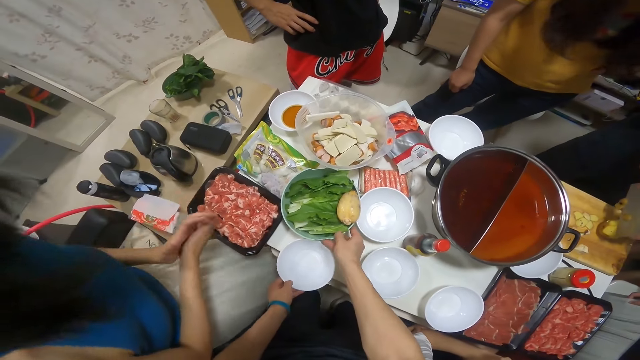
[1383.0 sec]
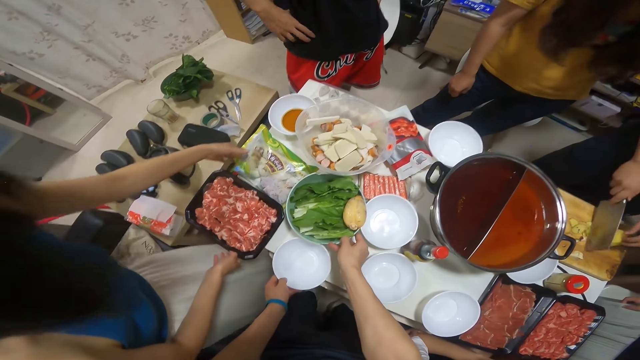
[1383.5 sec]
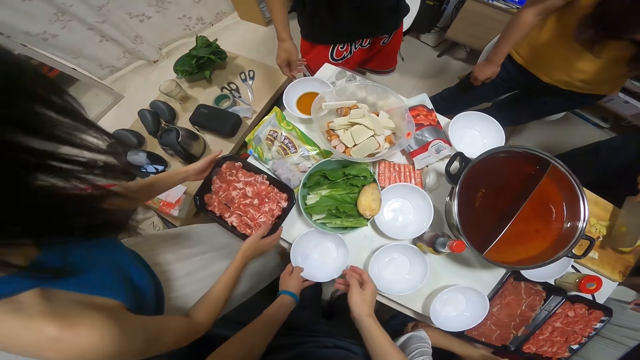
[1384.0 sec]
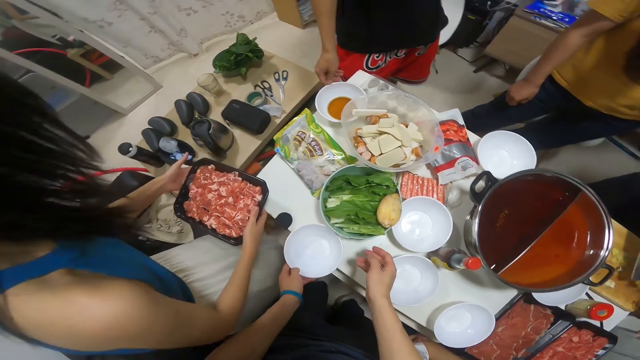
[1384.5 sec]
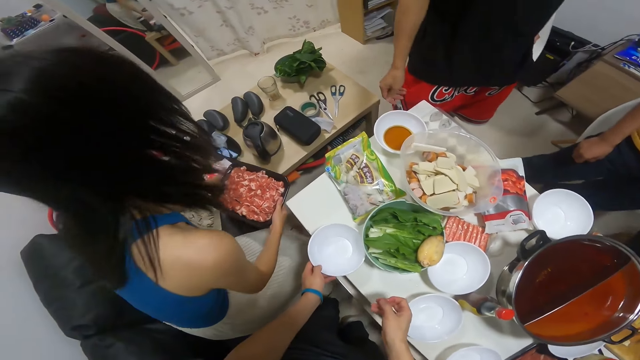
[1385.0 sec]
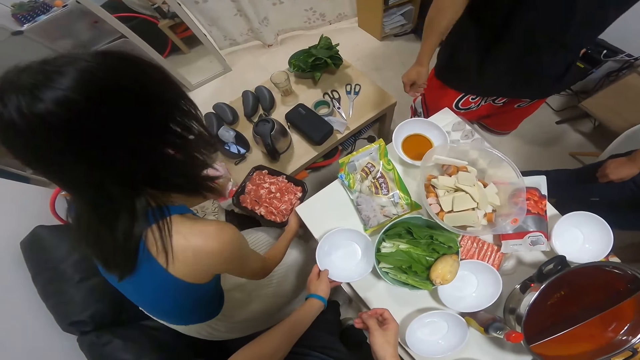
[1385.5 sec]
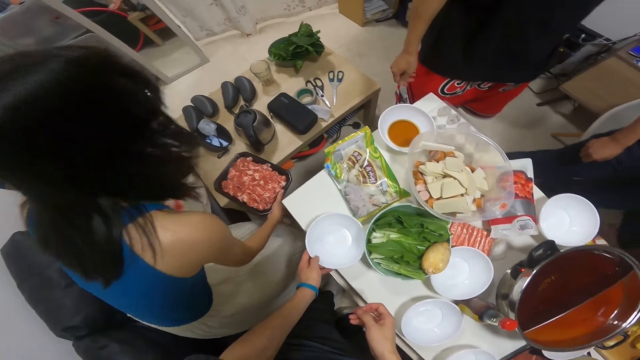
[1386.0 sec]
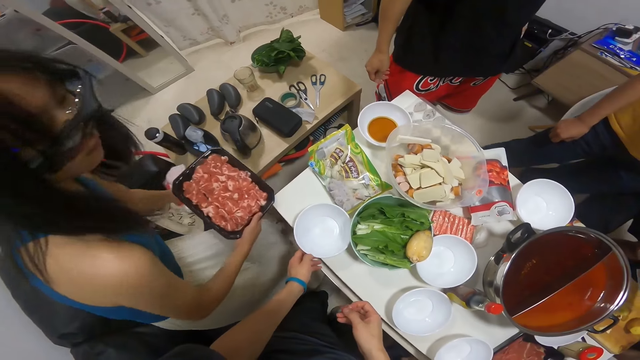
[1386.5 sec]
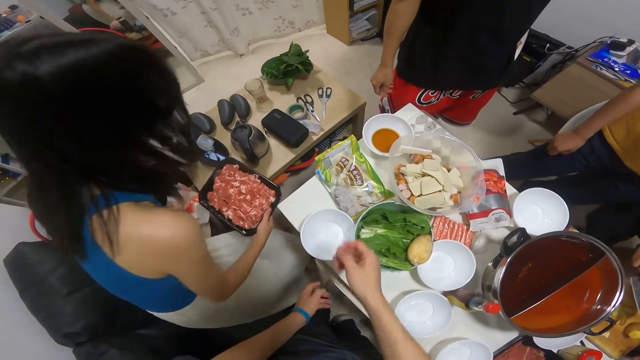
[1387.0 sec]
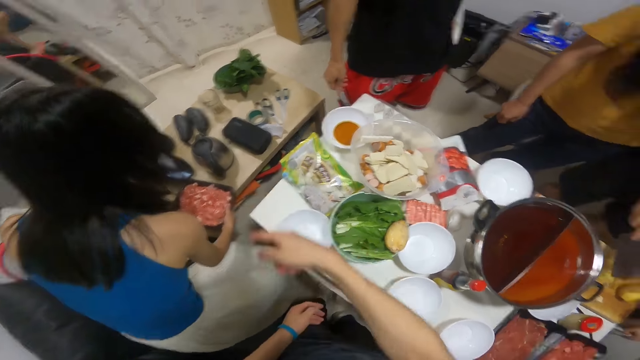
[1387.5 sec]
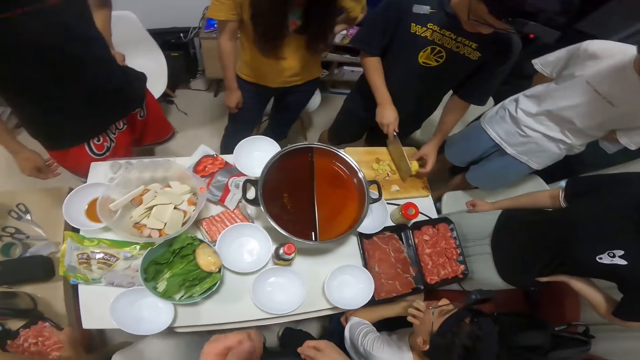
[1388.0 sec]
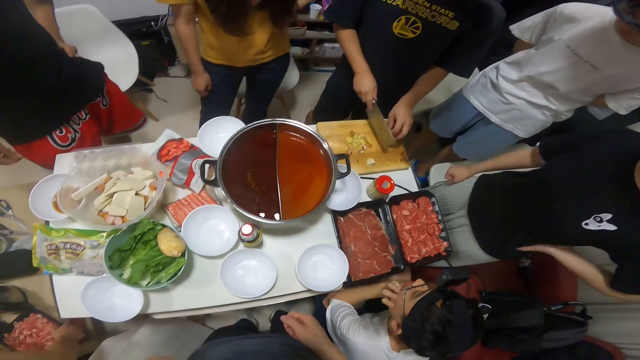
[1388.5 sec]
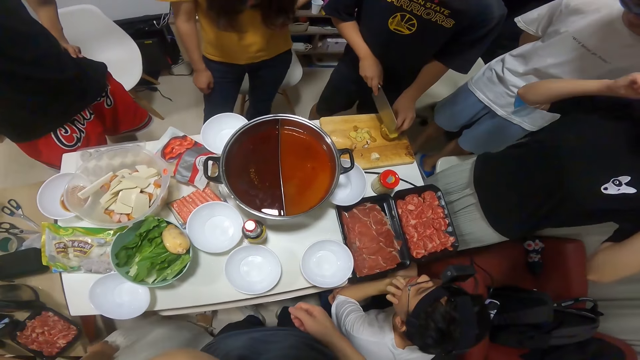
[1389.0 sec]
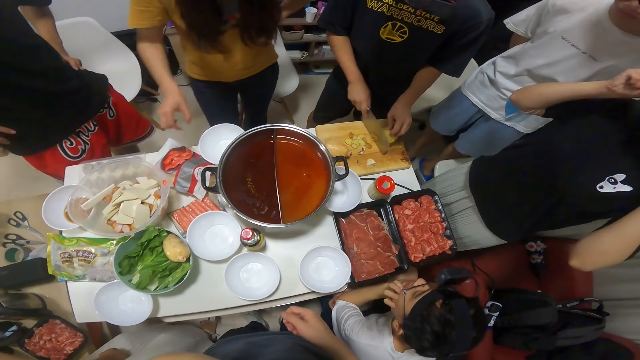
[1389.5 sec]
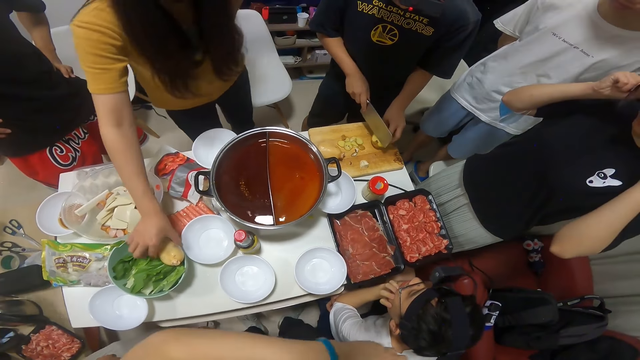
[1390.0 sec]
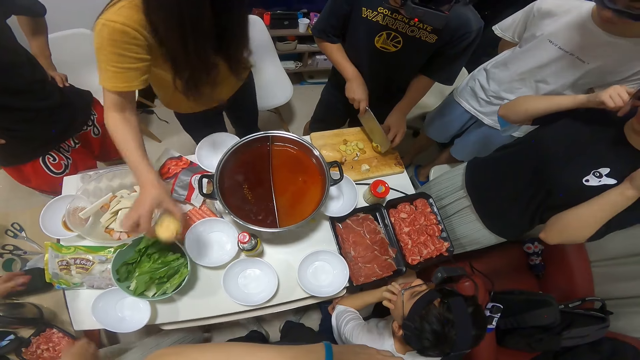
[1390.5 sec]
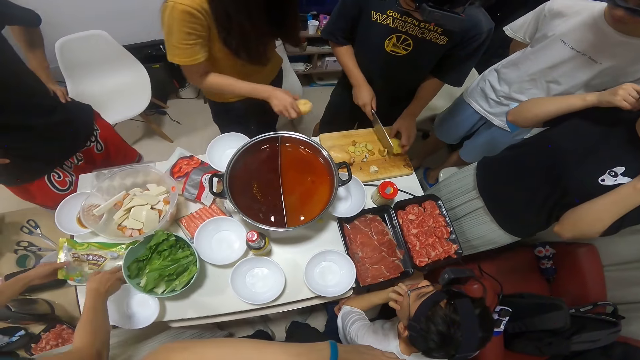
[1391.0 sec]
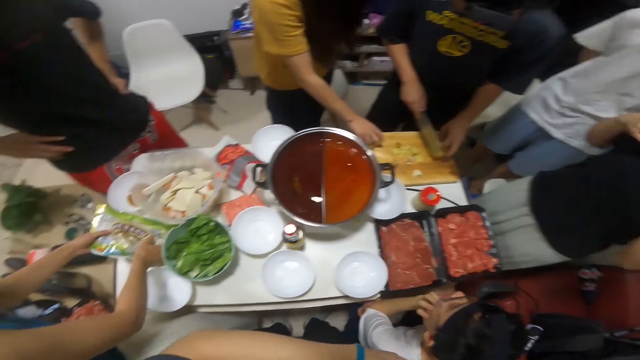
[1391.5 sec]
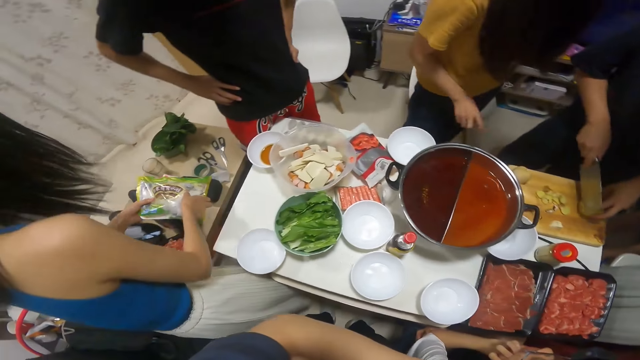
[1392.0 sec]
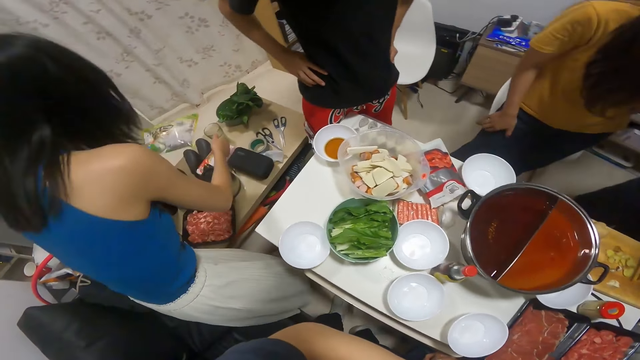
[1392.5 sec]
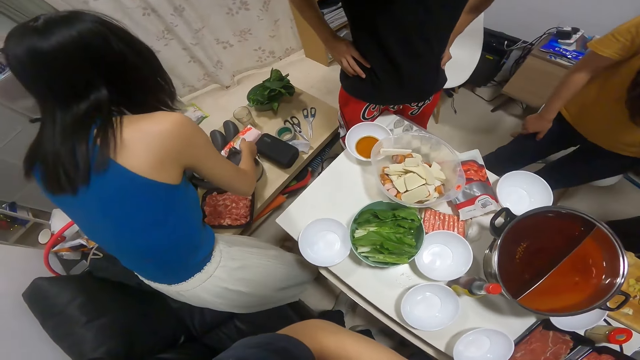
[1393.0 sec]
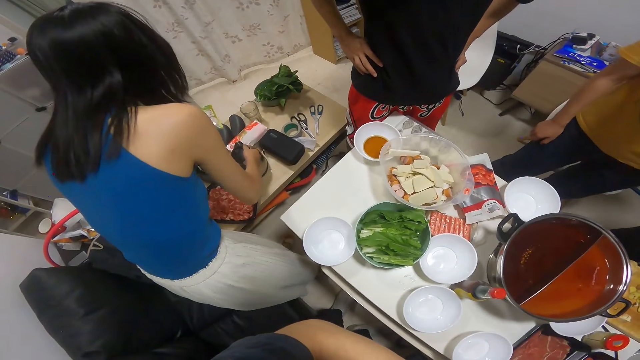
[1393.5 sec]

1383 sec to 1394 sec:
A woman removes both hands from the tray of raw meat on the table. The camera wearer touches a bowl of lettuce on the table with his right hand. The woman lifts the tray of raw meat from the table with both hands. The woman moves a pack on another table with her left hand and holds the tray of raw meat with her right hand. The woman places the tray of raw meat on the other table with her right hand. Another woman adjusts the pair of glasses on her face with both hands. A third woman picks another potato from the bowl of lettuce on the table with her right hand. The first woman takes a sachet of noodles from the table with both hands. The third woman places the potato from the bowl of lettuce on the table in her right hand on the chopping board on the table. The first woman holds the sachet of noodles with her left hand.

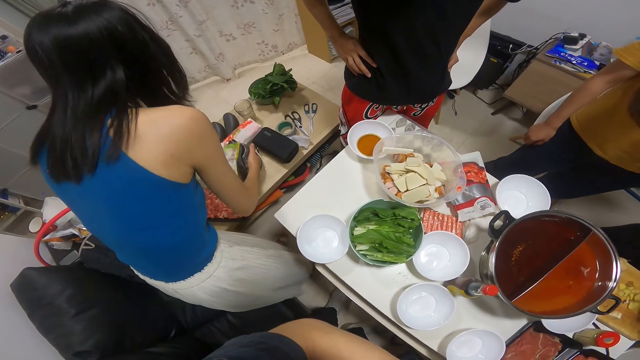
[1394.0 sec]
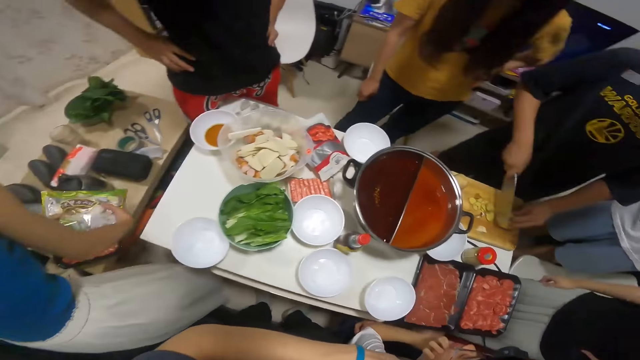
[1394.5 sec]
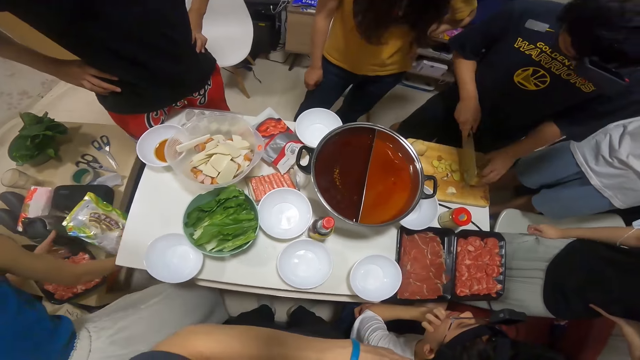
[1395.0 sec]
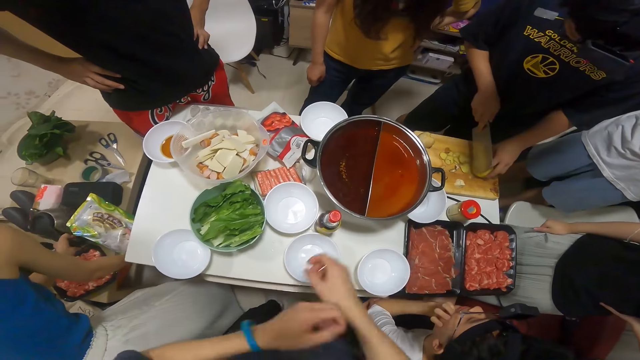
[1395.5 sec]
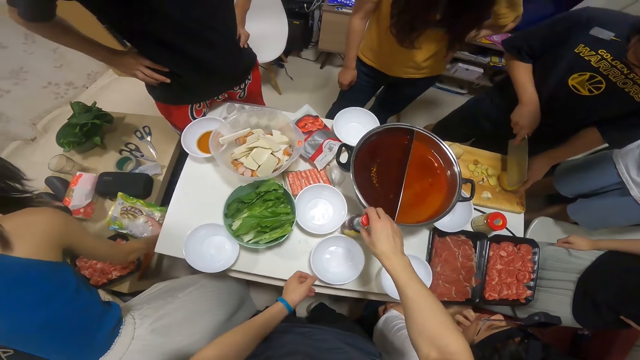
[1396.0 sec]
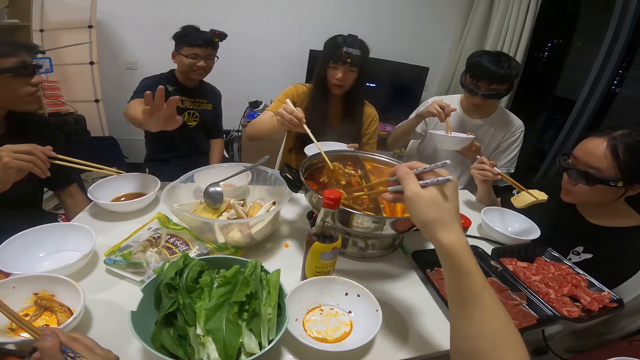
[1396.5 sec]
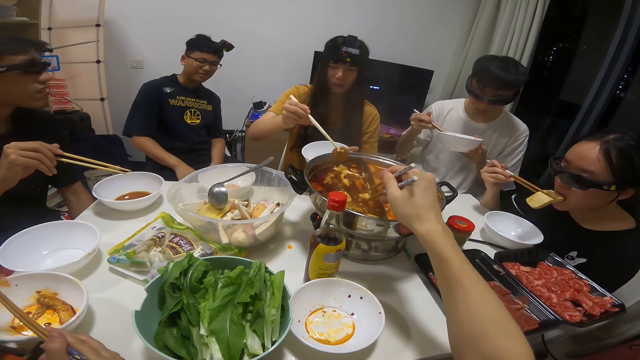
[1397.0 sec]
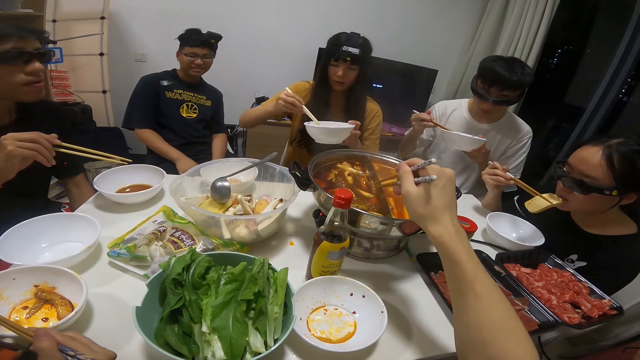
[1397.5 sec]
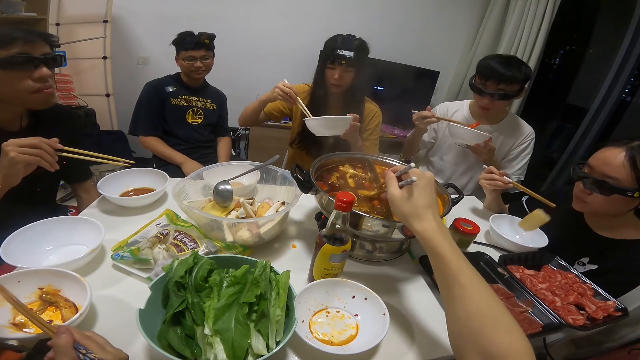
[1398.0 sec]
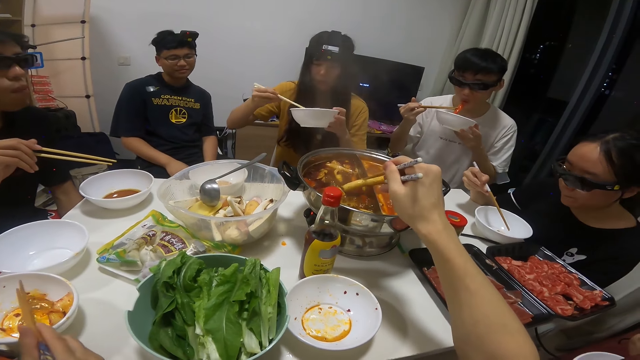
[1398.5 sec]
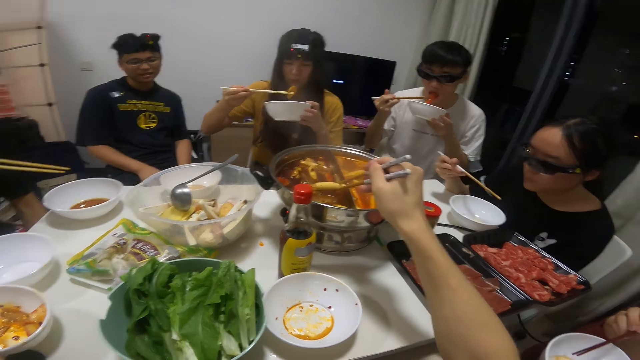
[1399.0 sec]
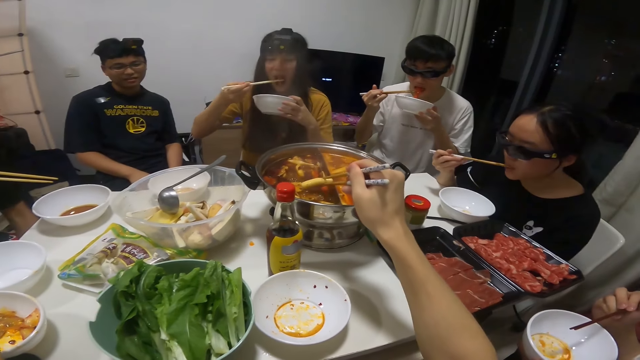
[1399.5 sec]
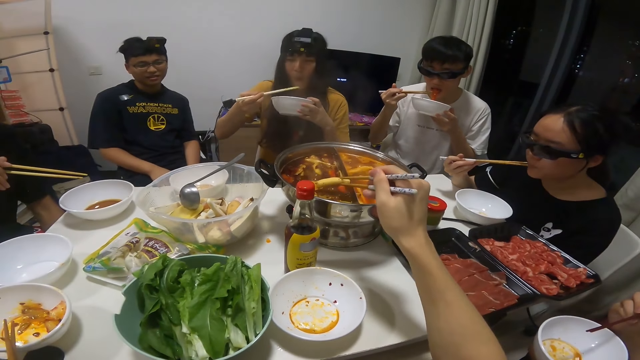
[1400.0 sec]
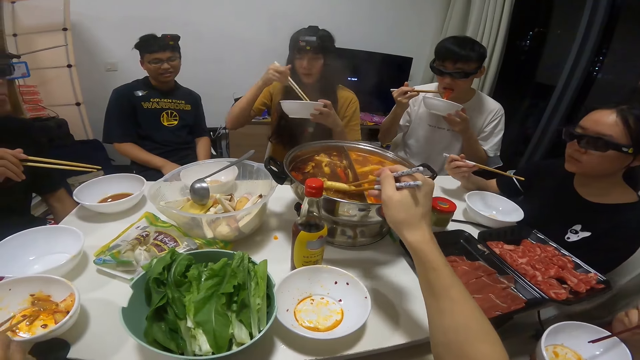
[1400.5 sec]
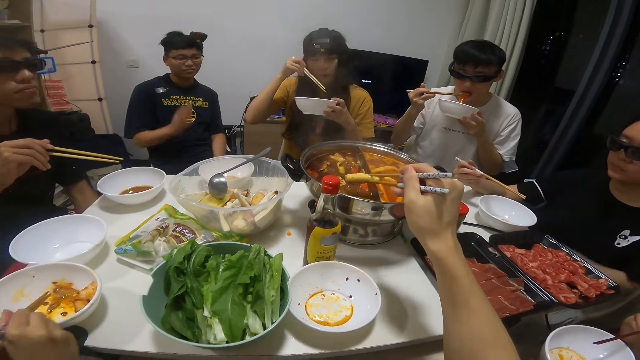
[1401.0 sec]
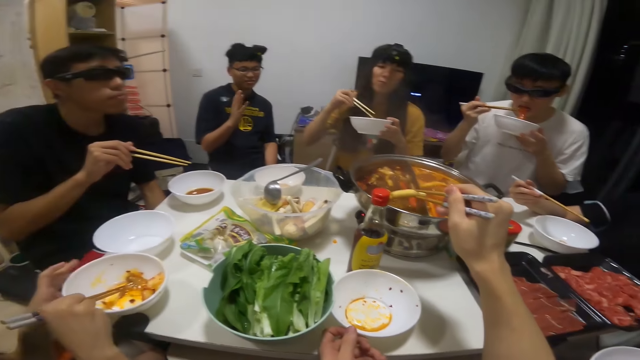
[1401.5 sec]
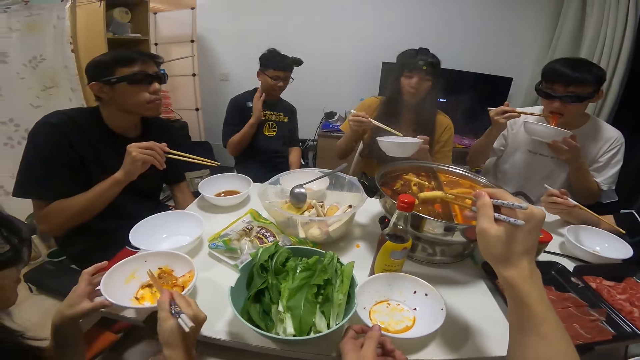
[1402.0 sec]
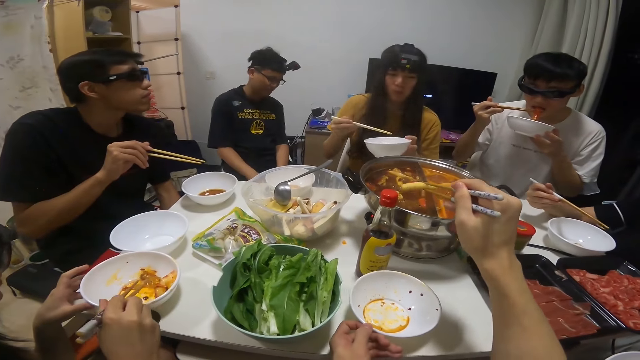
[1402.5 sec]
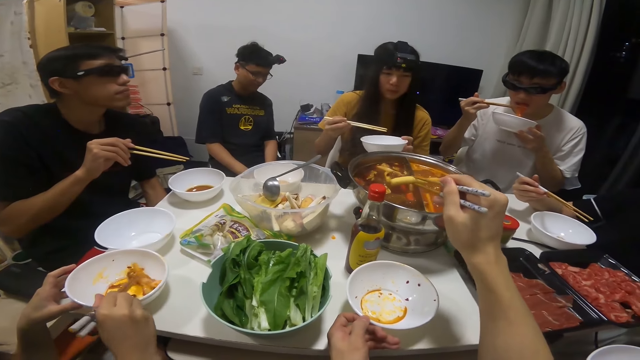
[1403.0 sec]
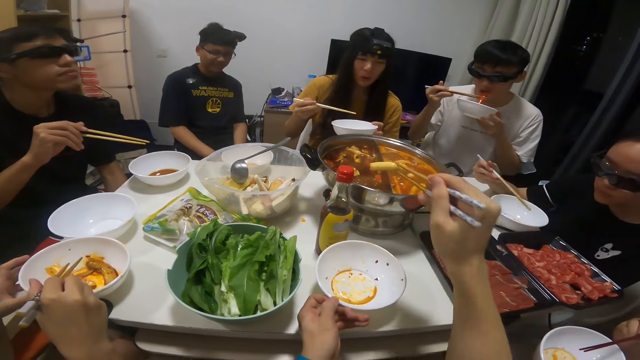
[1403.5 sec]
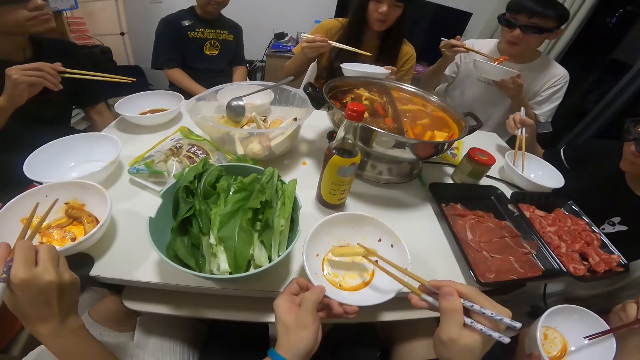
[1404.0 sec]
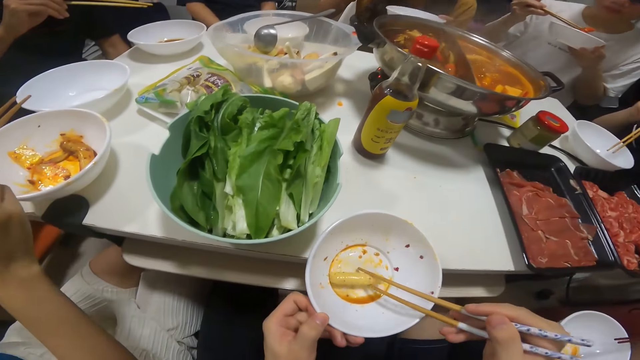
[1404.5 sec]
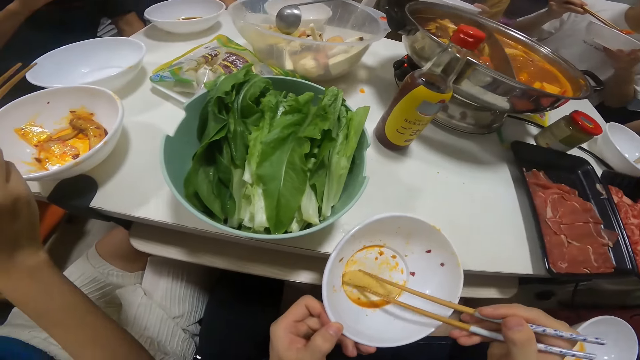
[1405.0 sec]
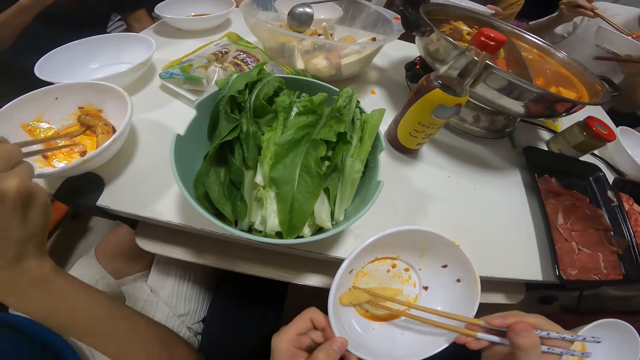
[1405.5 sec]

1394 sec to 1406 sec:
A woman passes the sachet of noodles from her left hand to her right hand and moves a kettle on the other table with her left hand. The camera wearer touches the syrup bottle on the table with her right hand. She holds a pair of chopsticks in her right hand in the bowl of soup on the table. Another woman picks a biscuit from the bowl of soup on the table with a pair of chopsticks in her right hand. A third woman holds a piece of bread with a pair of chopsticks in her right hand in a plate on the table. A man holds a pair of chopsticks in a plate in his left hand with his right hand. The second woman holds a plate in her left hand. Another man holds a pair of chopsticks in his right hand. The first woman holds a pair of chopsticks in her right hand. The third woman eats the piece of bread with the pair of chopsticks in her right hand. The second woman puts the biscuit from the bowl of soup on the table into her plate in her left hand with the pair of chopsticks in her right hand. The first man eats a pepper from his plate in his left hand with the pair of chopsticks in his right hand. The camera wearer picks a biscuit from the bowl of soup on the table with the pair of chopsticks in her right hand. The second woman eats the biscuit in her plate in her left hand with the pair of chopsticks in her right hand. The camera wearer places the biscuit from the bowl of soup on the table in a plate on the table with the pair of chopsticks in her right hand.
